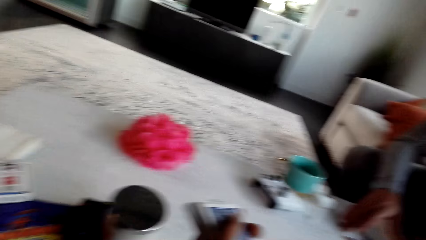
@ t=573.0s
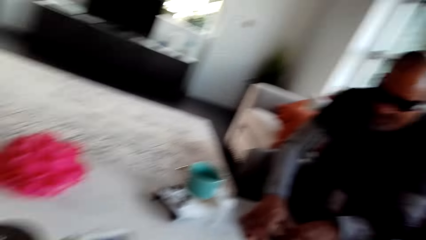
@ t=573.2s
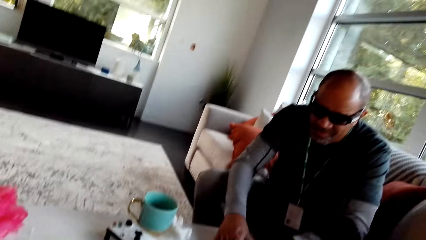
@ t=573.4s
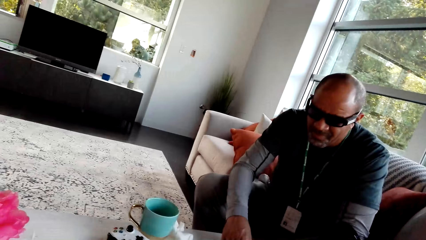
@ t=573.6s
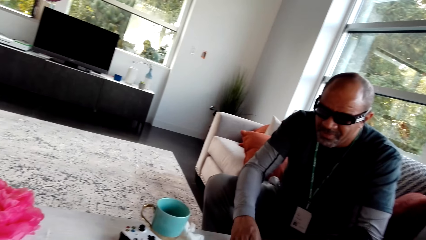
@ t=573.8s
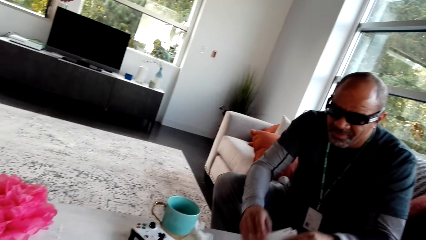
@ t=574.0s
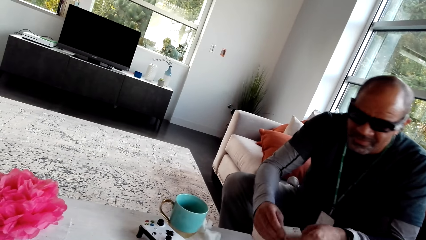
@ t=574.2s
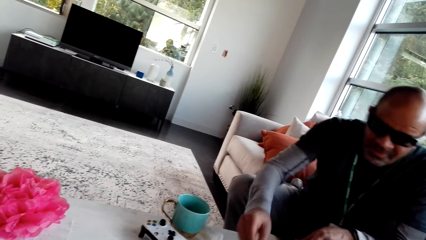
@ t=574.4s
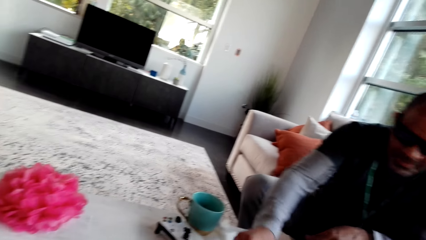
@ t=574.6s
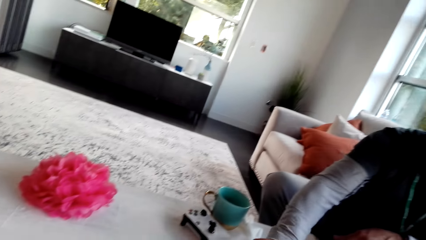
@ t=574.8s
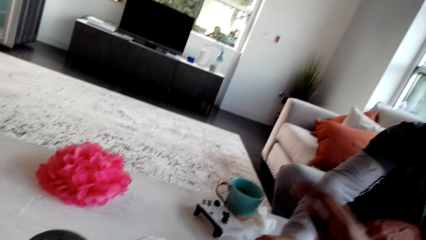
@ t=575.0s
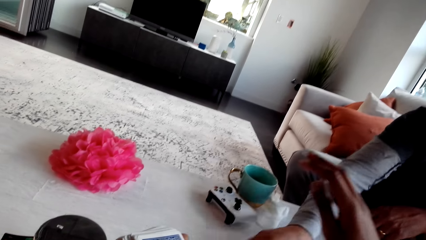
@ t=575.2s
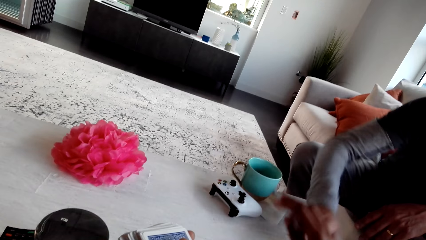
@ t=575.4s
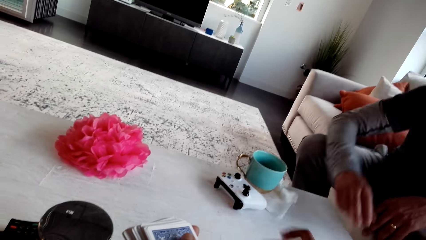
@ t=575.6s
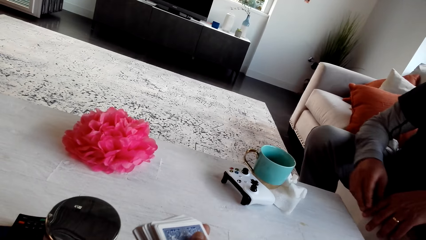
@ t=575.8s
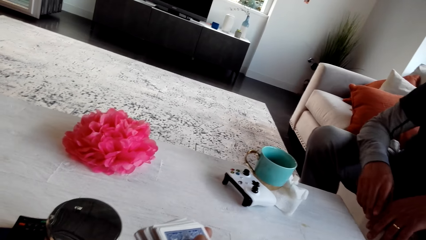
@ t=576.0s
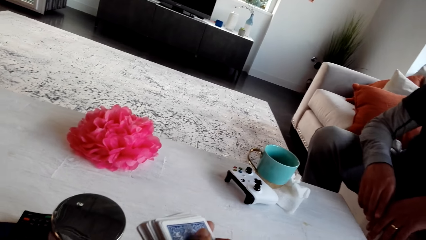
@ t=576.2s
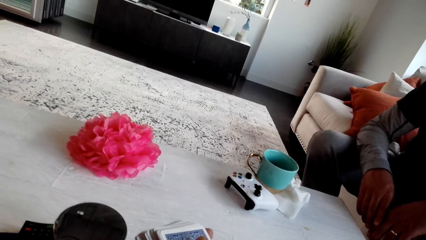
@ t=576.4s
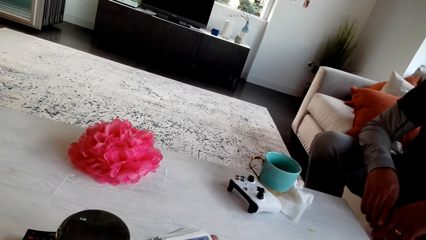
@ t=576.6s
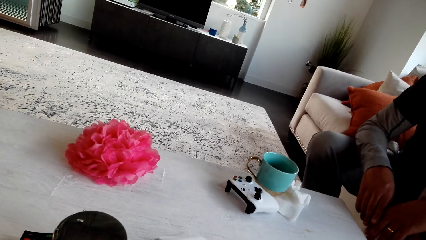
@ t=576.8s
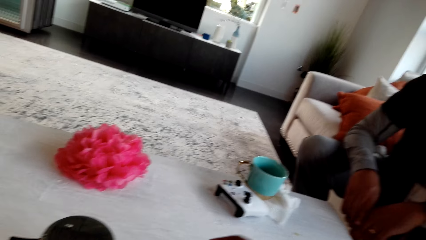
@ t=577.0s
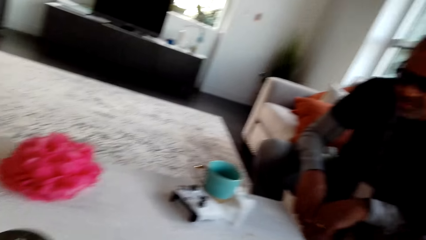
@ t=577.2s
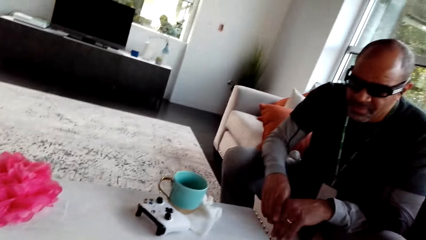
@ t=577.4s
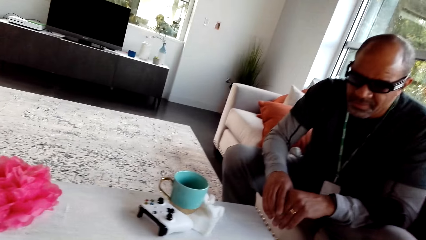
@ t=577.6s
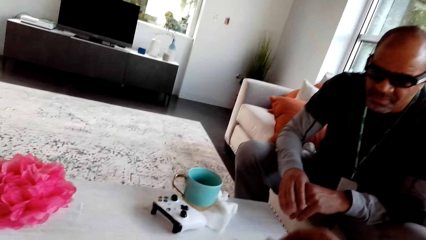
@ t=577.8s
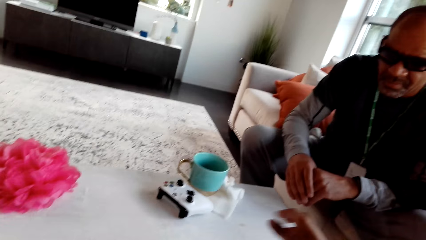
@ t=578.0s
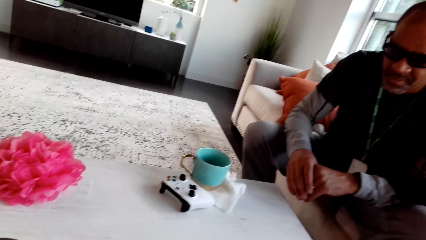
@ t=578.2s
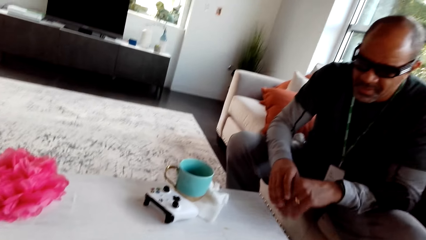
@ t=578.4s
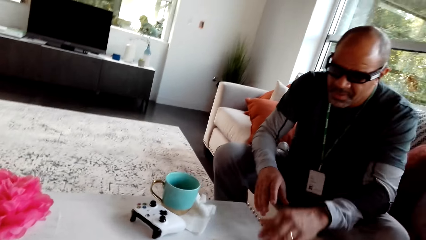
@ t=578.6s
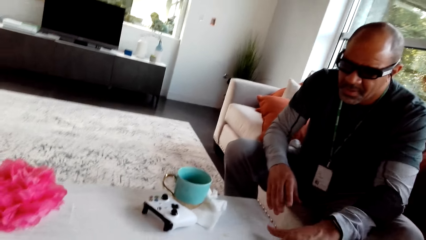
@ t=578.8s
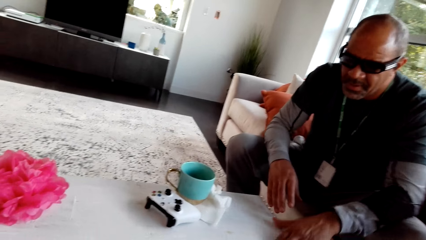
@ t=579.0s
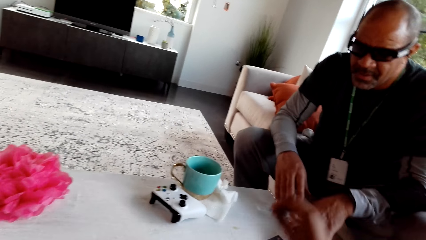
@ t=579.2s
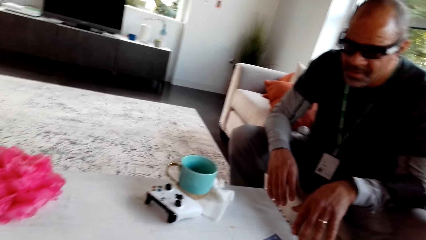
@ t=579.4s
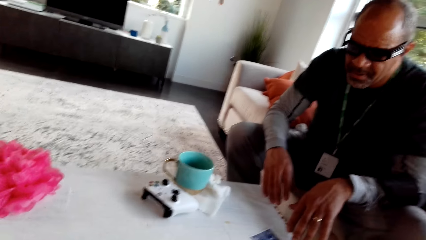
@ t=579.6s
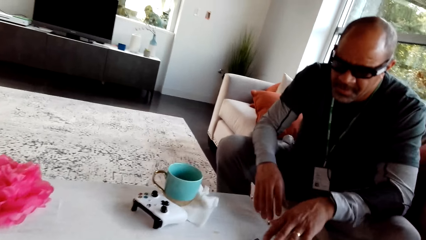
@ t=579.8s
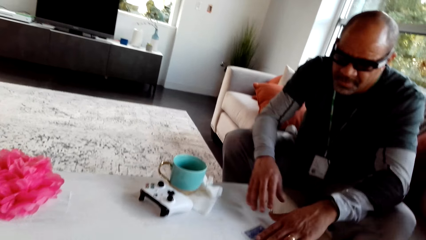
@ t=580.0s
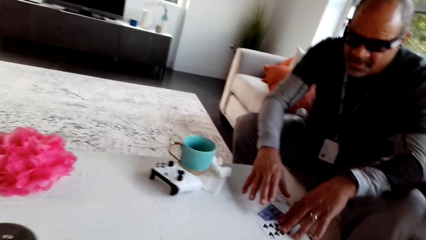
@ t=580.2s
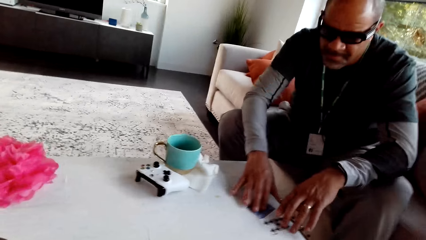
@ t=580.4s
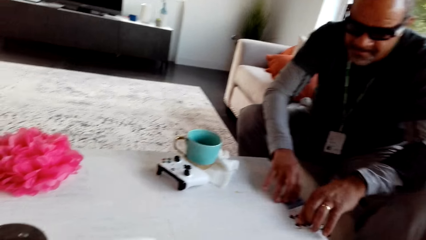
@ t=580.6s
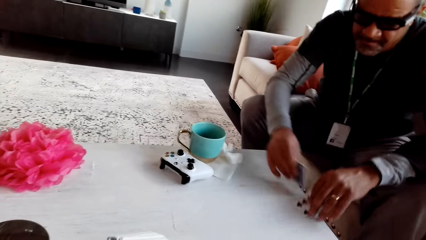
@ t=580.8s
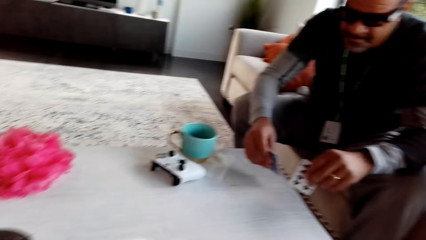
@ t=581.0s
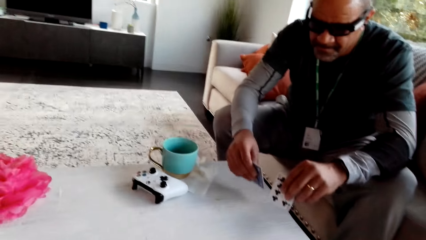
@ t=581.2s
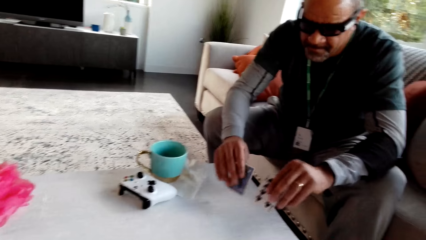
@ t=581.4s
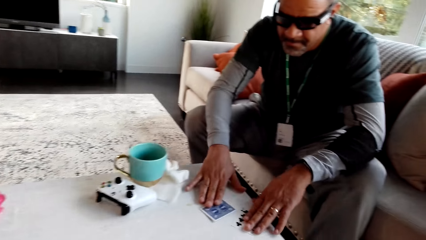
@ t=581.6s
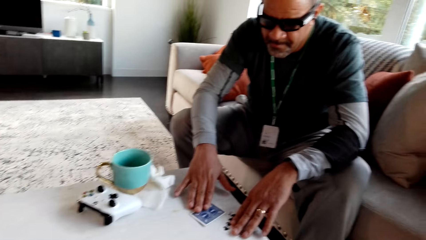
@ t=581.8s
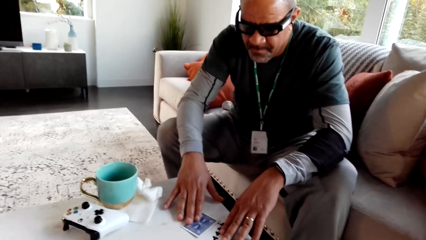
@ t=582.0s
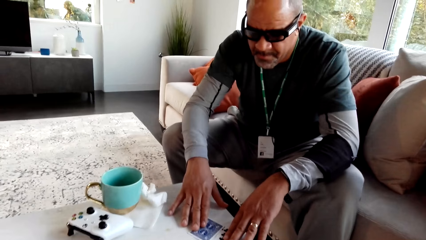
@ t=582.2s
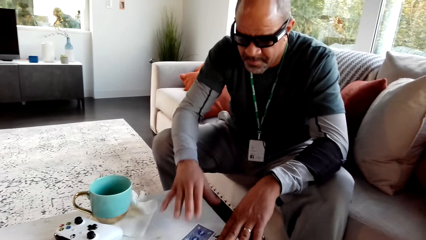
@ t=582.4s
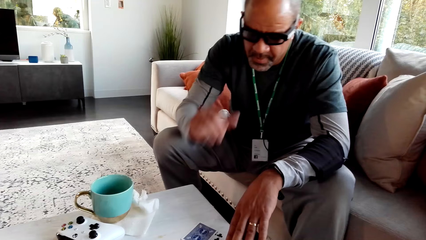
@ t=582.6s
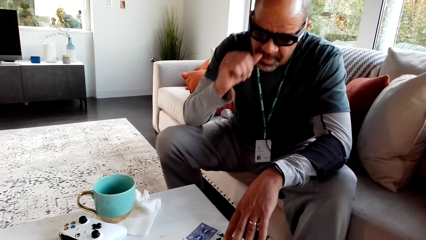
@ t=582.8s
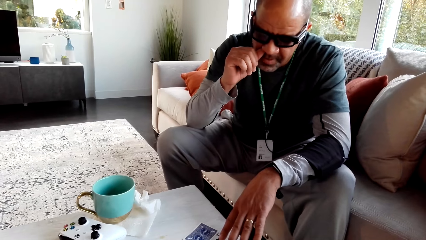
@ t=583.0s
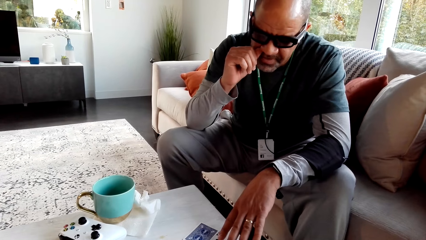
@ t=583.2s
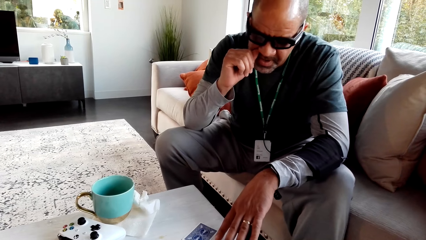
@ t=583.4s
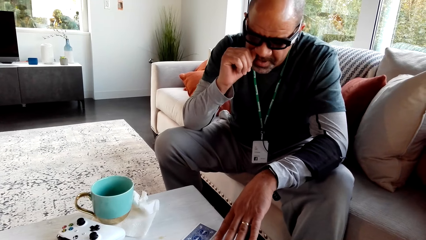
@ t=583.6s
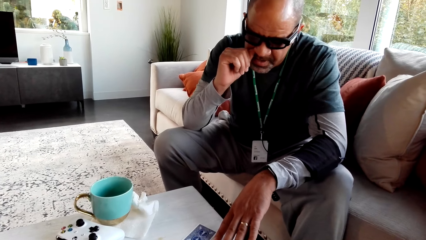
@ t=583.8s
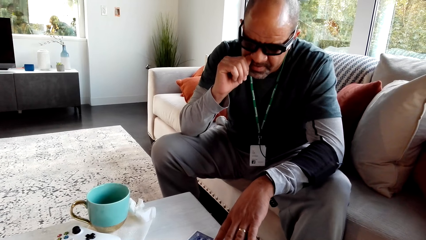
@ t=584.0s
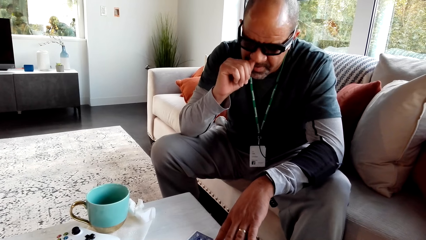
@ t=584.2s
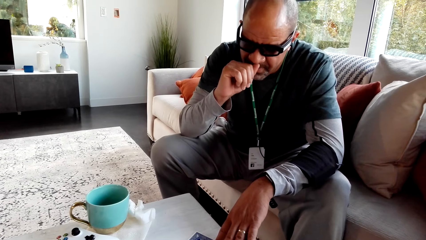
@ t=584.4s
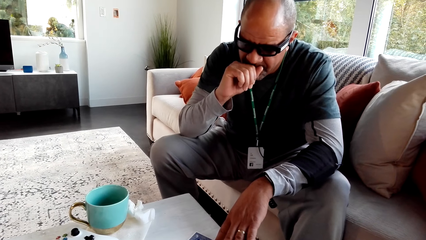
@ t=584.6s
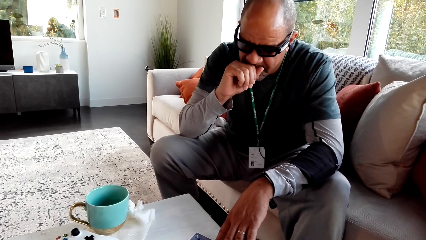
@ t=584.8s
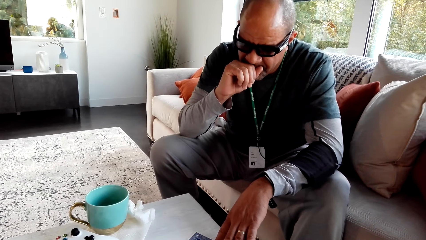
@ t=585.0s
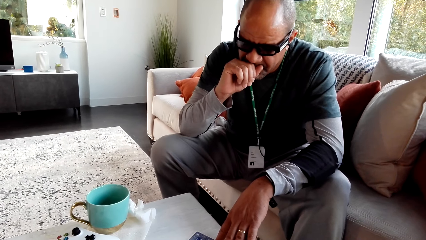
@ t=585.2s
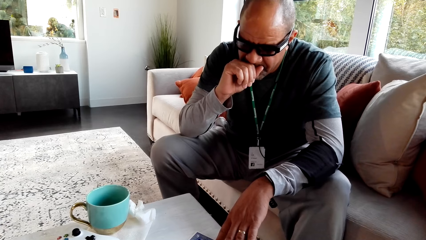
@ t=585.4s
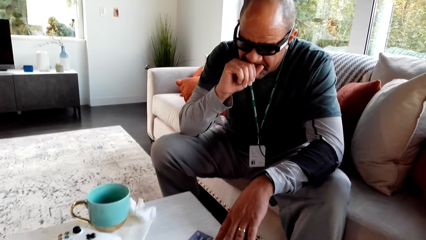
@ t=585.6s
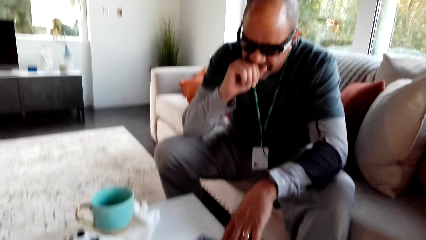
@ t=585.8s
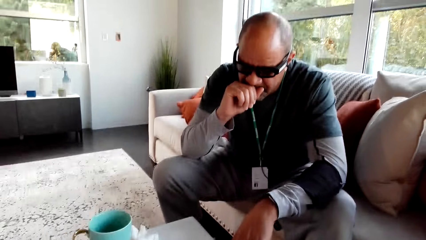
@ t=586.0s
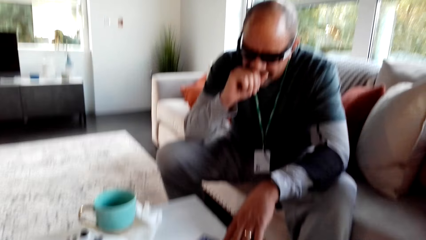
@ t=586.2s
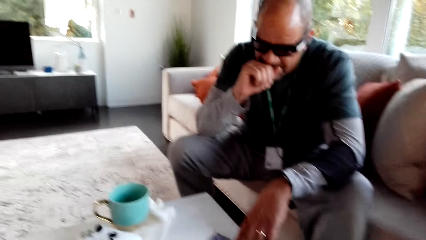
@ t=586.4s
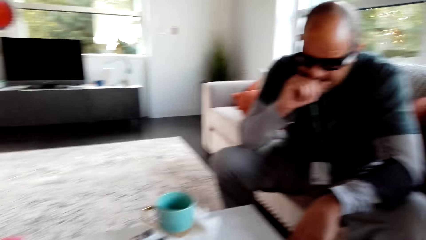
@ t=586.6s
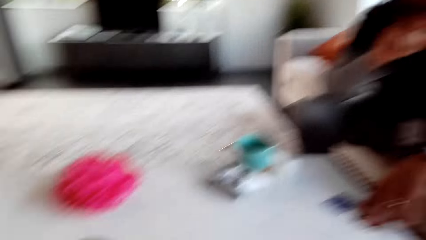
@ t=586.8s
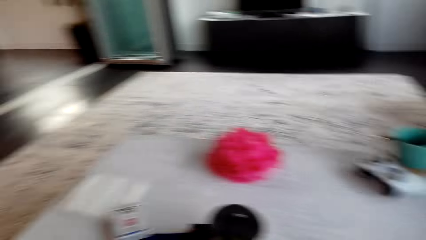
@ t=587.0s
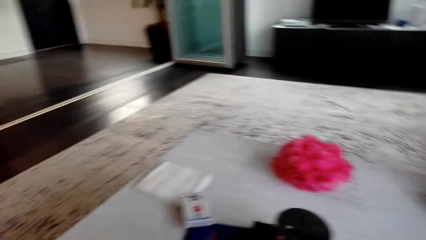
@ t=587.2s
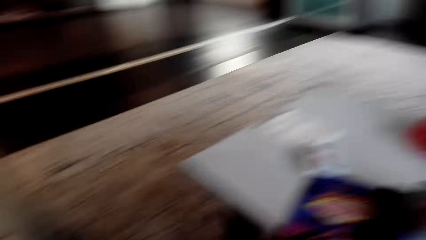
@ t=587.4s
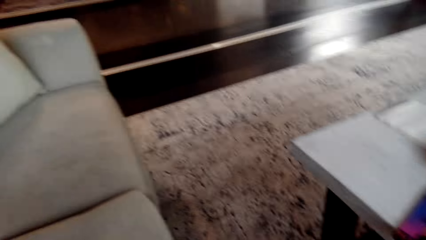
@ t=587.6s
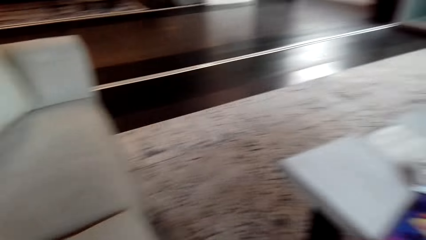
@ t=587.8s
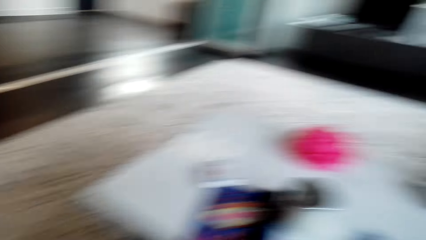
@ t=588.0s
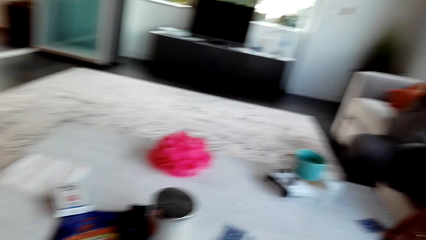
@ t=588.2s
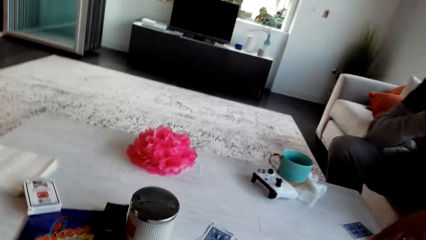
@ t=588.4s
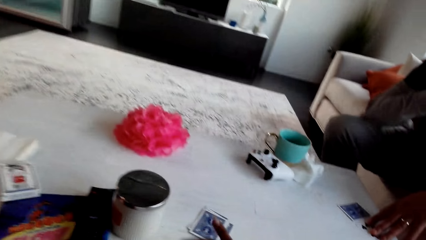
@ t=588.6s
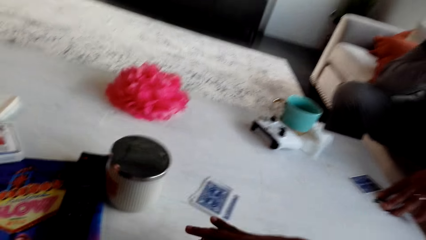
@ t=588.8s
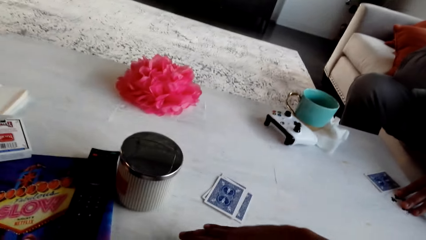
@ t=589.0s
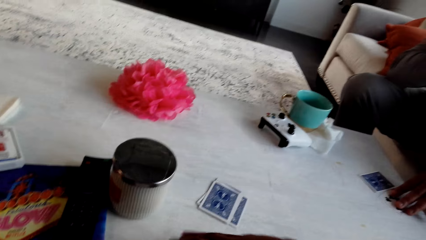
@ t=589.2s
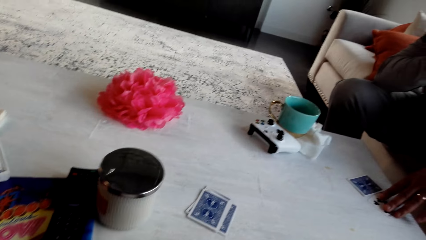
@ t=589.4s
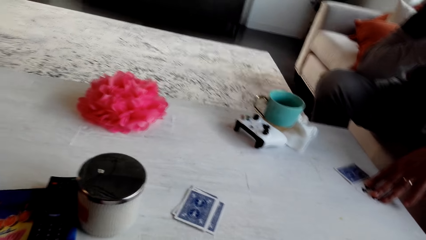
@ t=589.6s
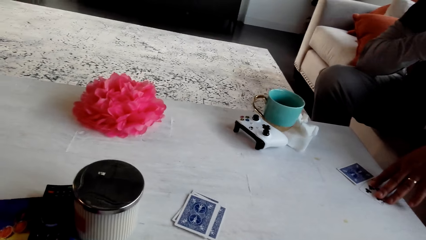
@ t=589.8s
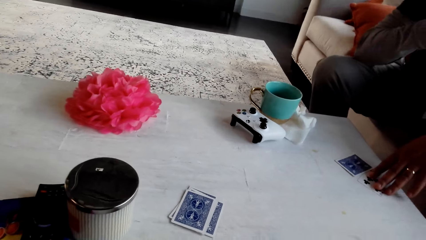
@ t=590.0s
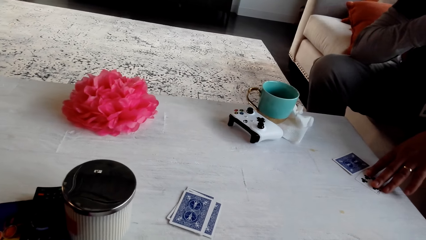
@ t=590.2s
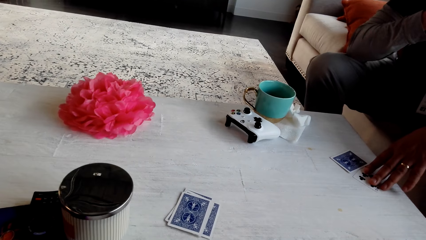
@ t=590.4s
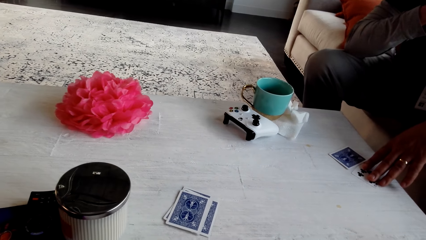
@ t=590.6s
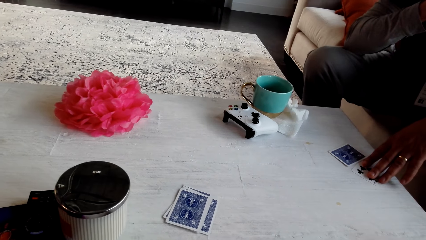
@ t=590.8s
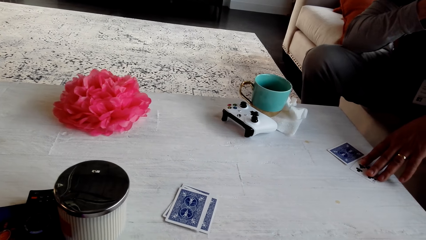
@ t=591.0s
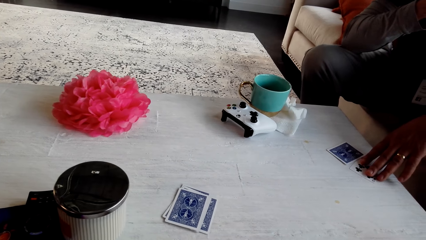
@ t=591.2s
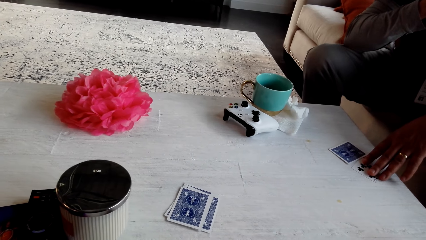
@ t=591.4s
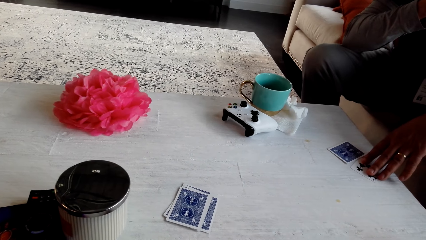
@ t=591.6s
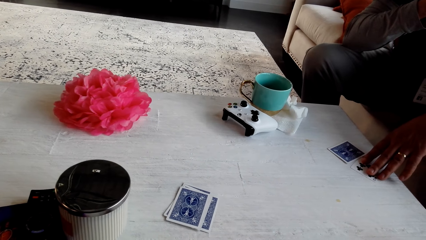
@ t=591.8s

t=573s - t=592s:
The camera wearer stares at a man. The man places a card on the table. The camera wearer stares at the table. They look around. They stare at the man. They distribute the cards. The man picks the card on the table. The man inspects the cards on the table. The camera wearer stares at the man. The man places the card on the table. The man touches his nose. The man scratches his nose. The camera wearer looks around the apartment. They stare at the table. They pick something.
